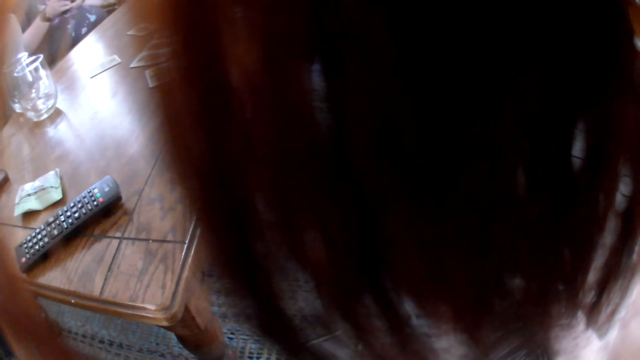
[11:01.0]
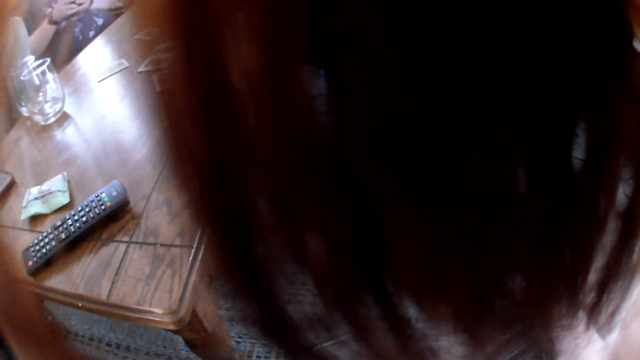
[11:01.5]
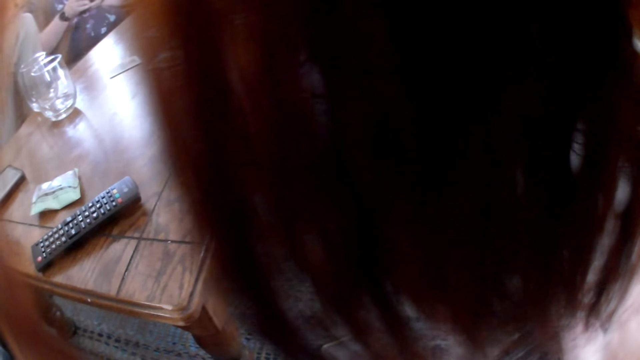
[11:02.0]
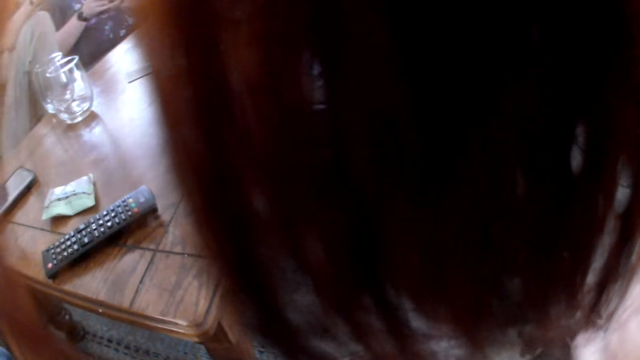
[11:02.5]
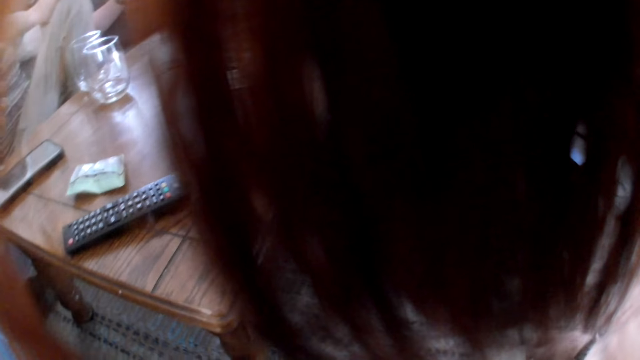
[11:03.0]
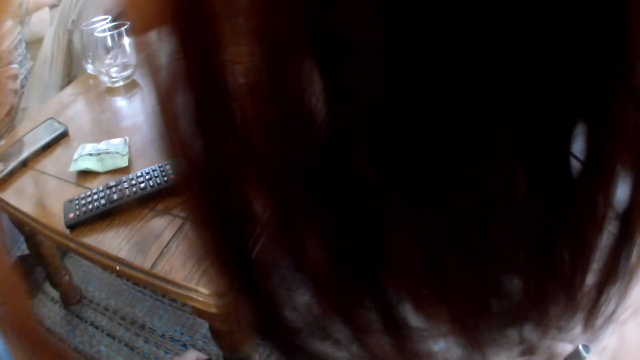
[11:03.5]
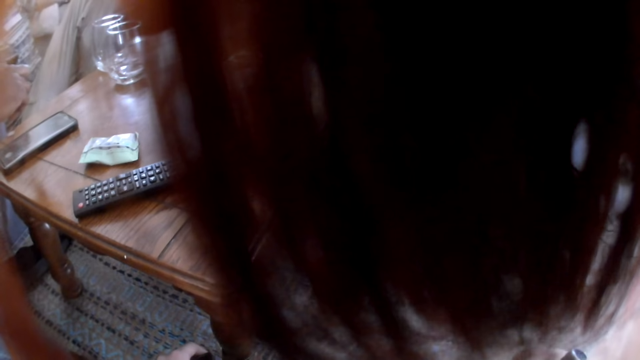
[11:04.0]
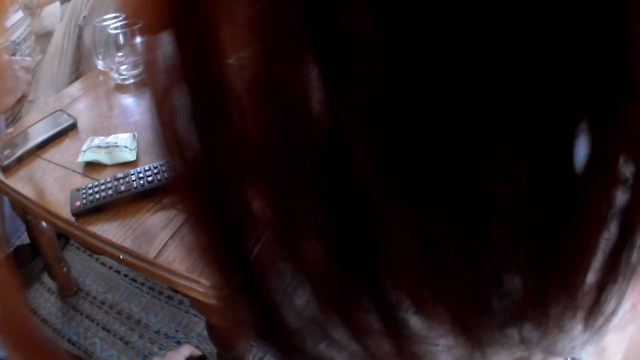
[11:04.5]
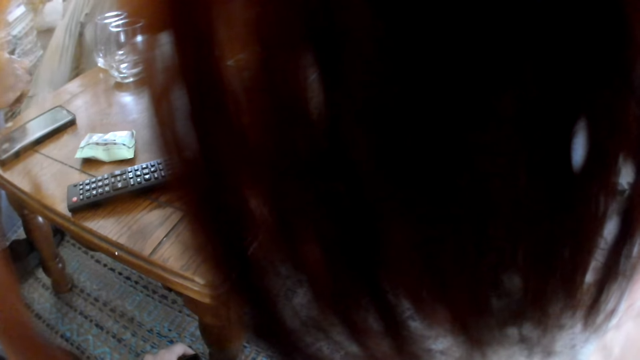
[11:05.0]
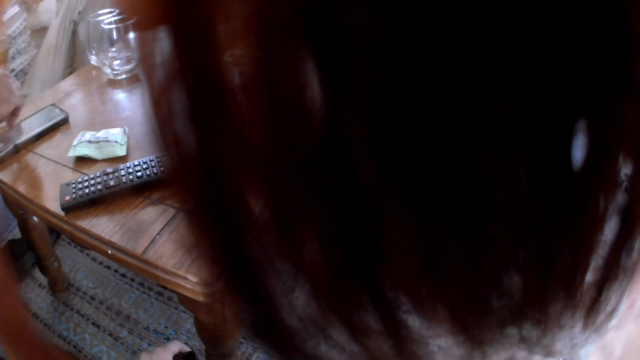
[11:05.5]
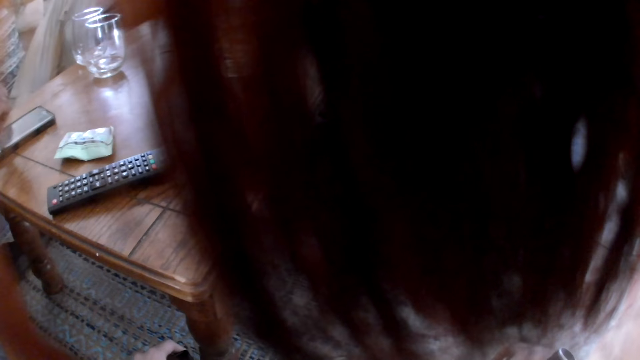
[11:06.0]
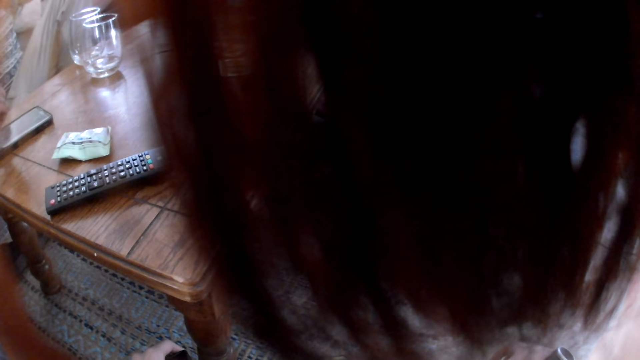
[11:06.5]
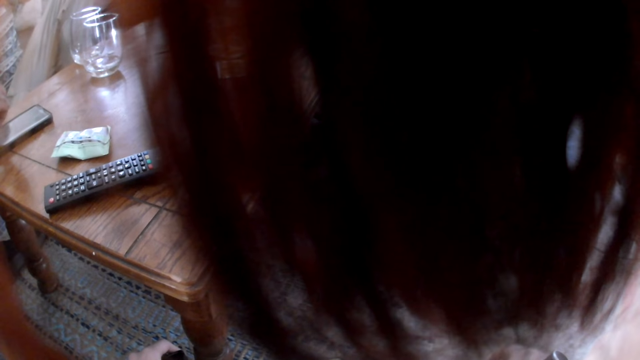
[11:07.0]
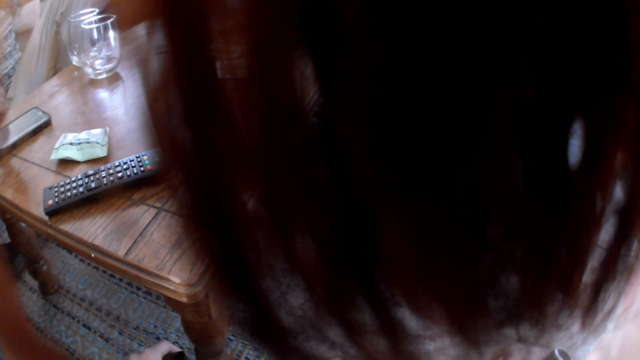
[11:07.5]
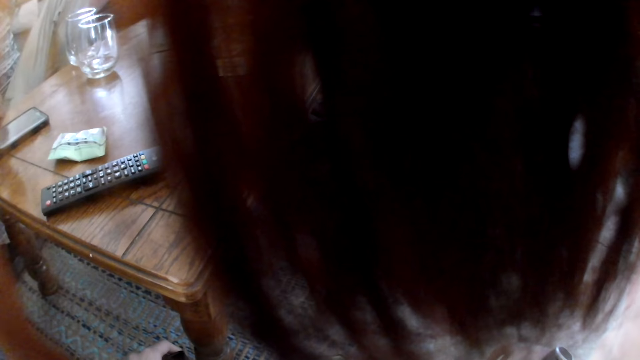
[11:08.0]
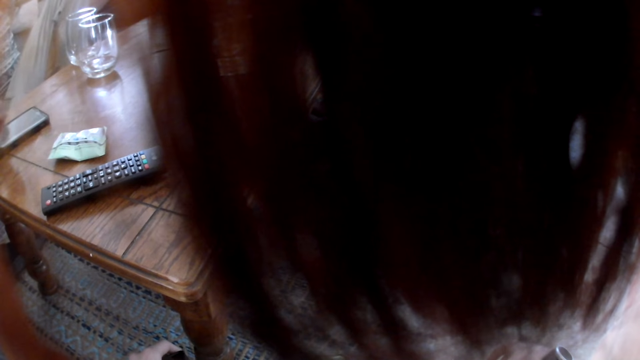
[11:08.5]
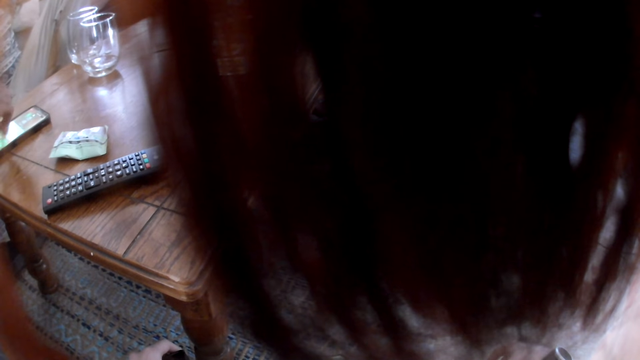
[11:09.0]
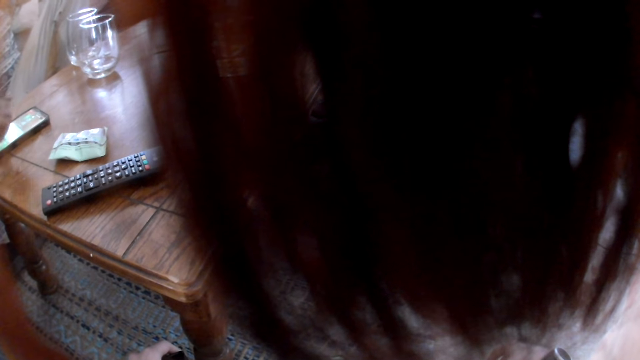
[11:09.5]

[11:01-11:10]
The camera wearer operates the phone.

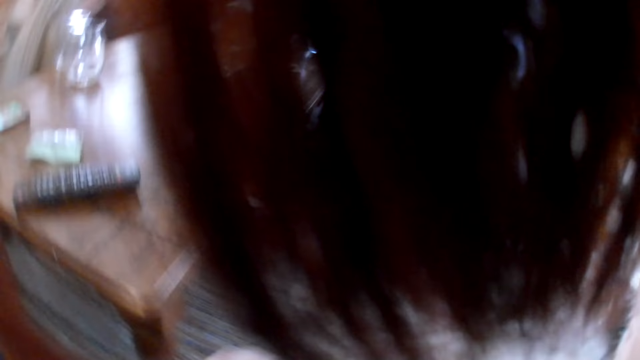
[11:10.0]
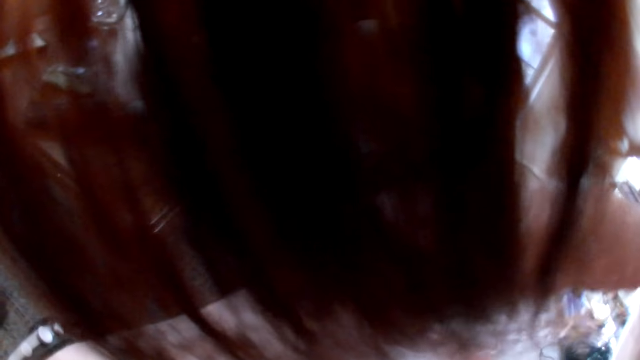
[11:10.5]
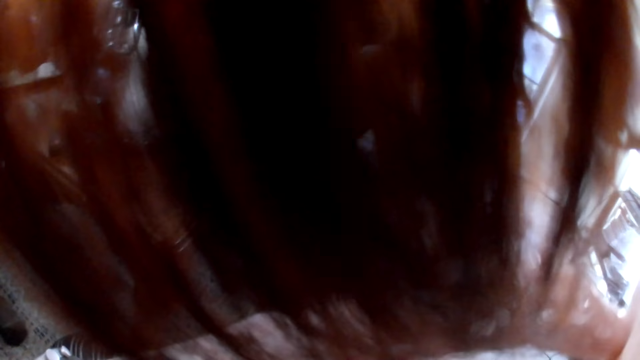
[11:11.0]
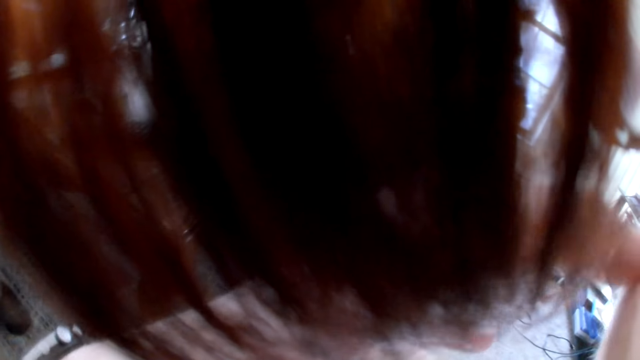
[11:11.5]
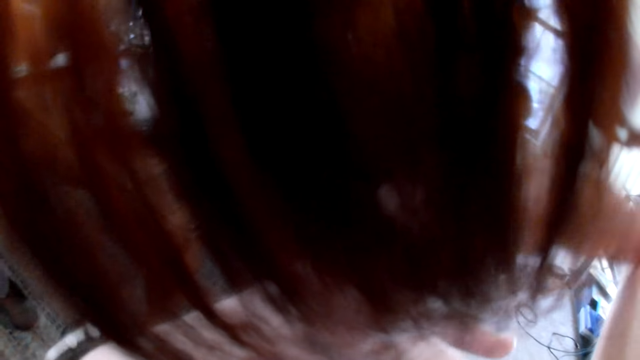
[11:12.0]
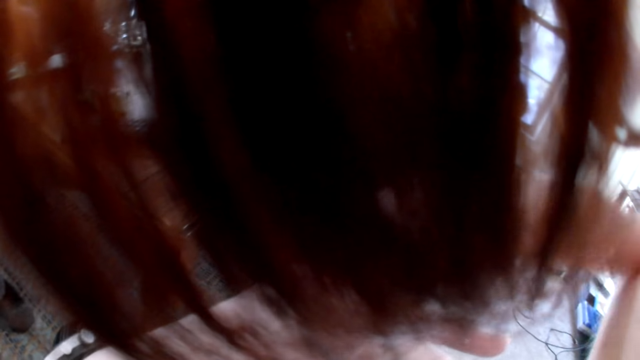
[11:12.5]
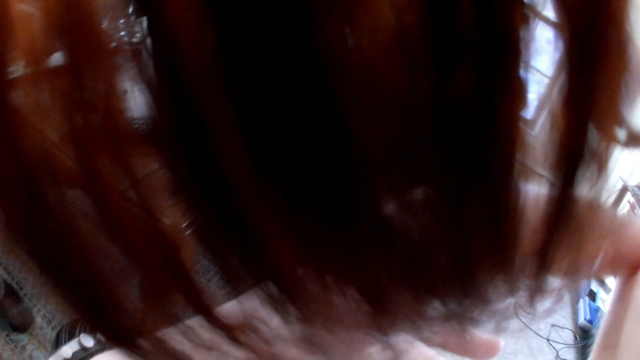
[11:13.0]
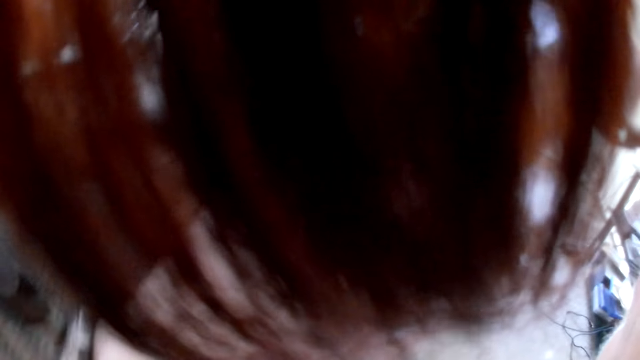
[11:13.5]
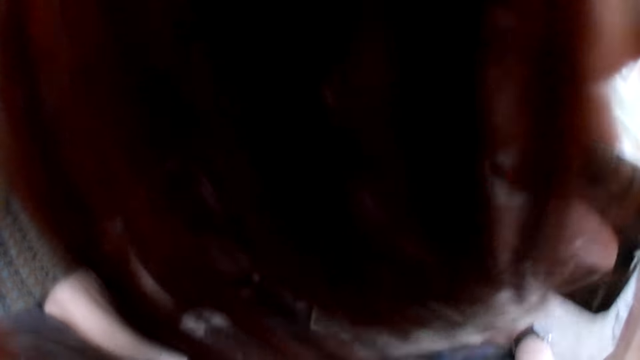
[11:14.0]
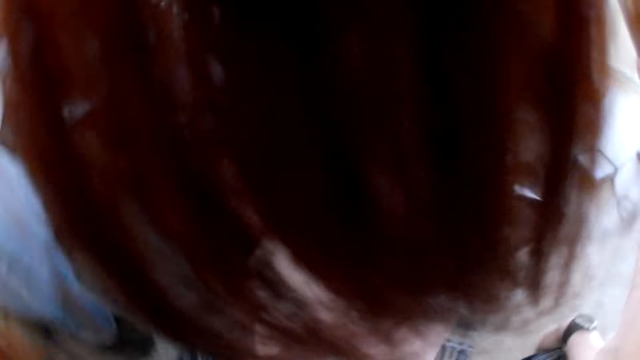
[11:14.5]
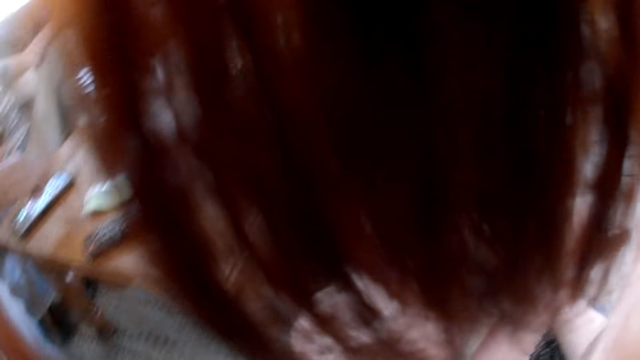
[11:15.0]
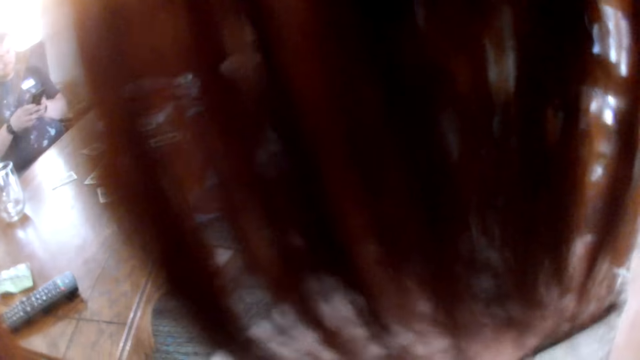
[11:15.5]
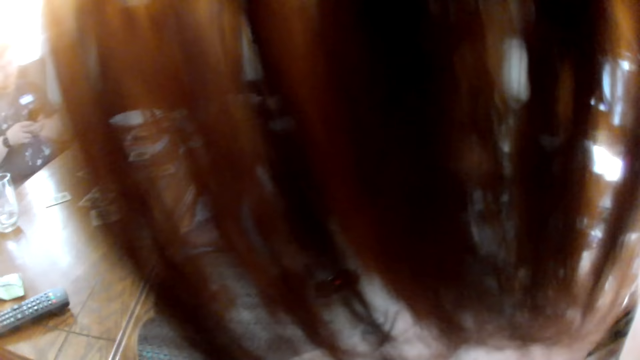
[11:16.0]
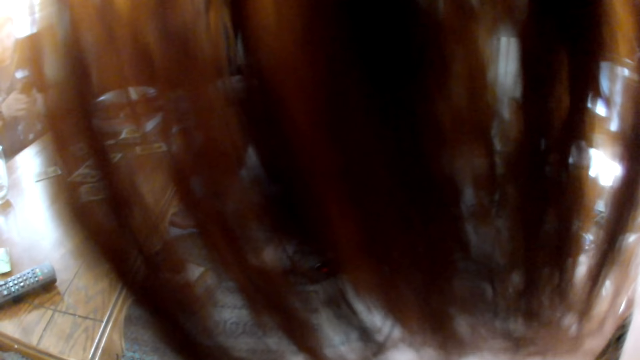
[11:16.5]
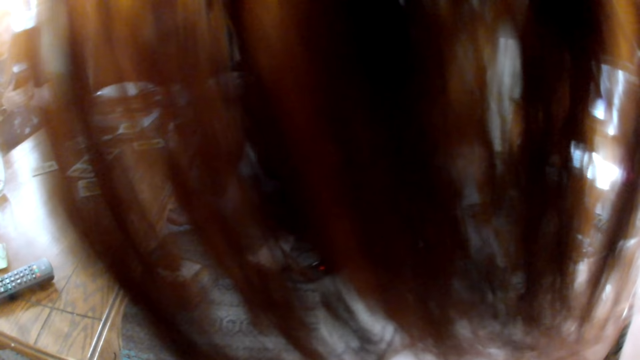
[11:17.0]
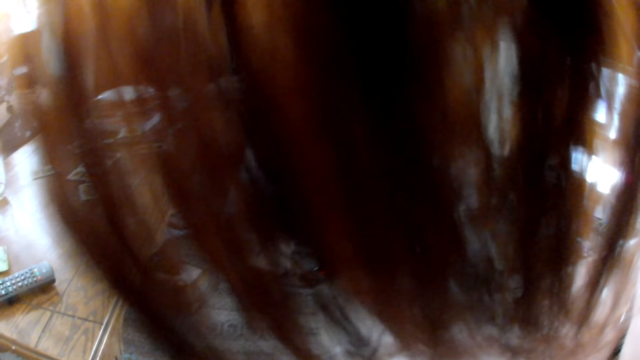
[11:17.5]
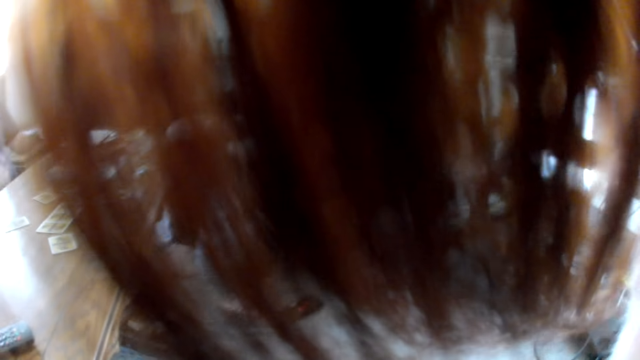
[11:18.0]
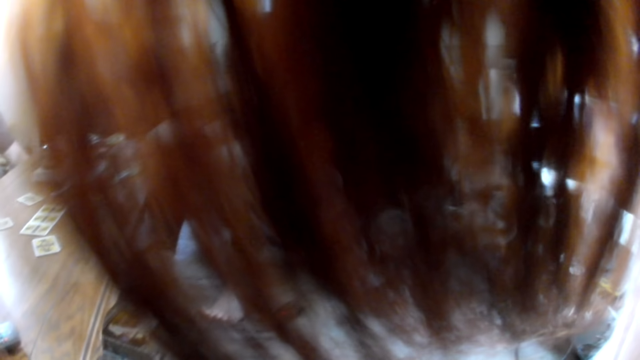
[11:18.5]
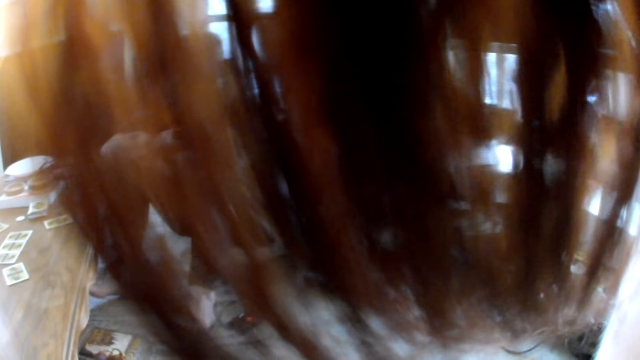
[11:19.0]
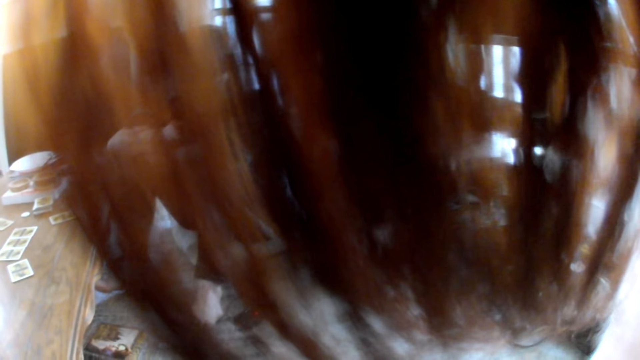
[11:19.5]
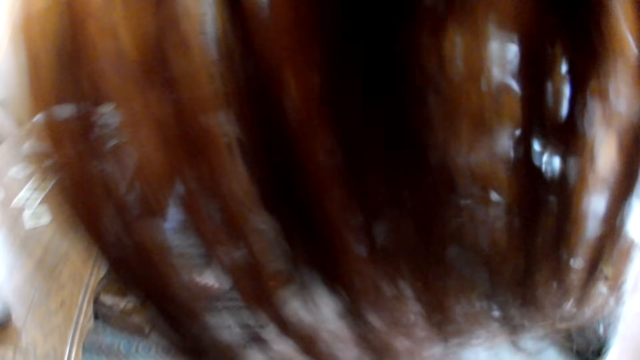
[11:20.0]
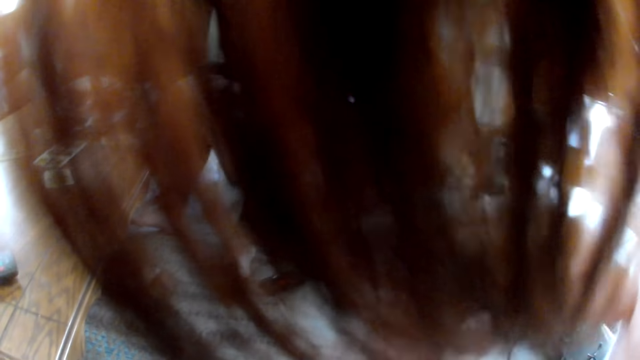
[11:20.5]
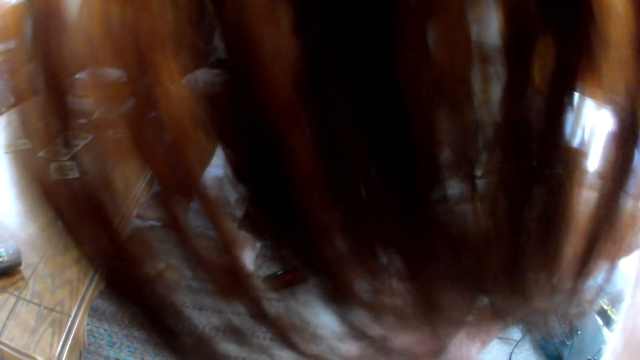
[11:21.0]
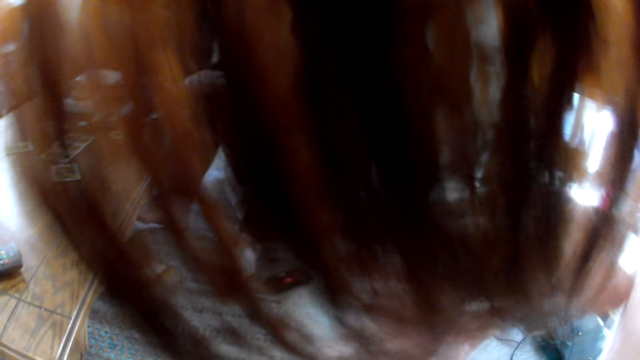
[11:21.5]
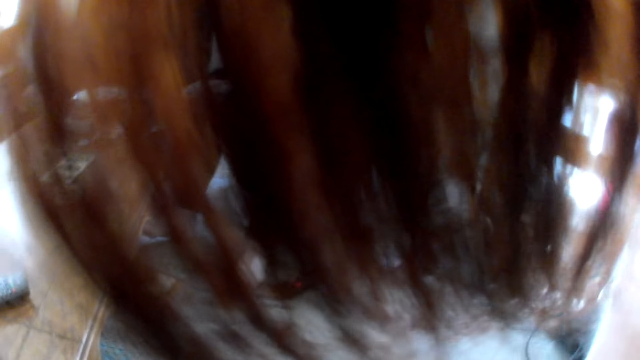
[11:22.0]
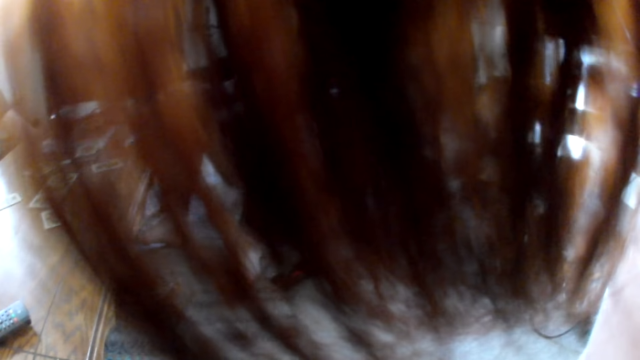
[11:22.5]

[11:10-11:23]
The camera wearer scratches her face with her left hand. She operates something. She operates the phone.
